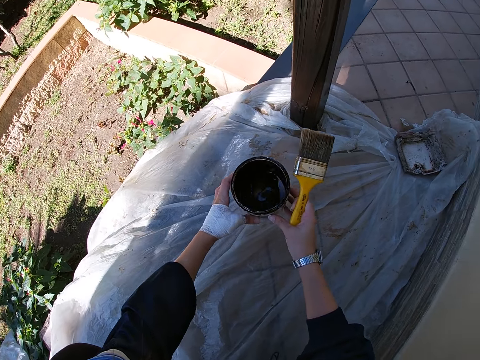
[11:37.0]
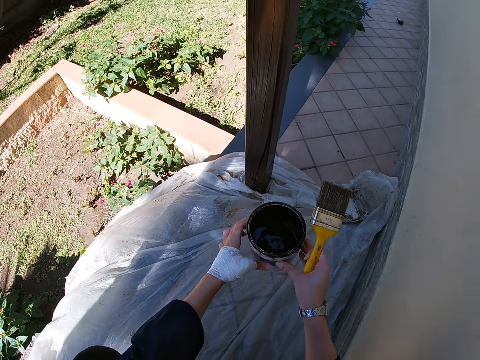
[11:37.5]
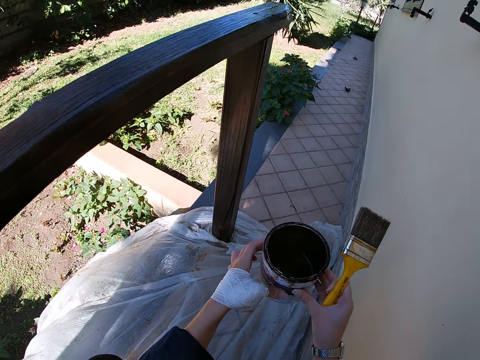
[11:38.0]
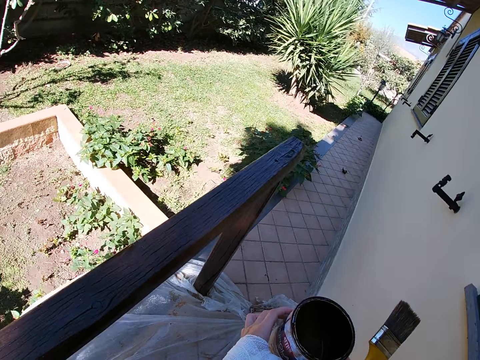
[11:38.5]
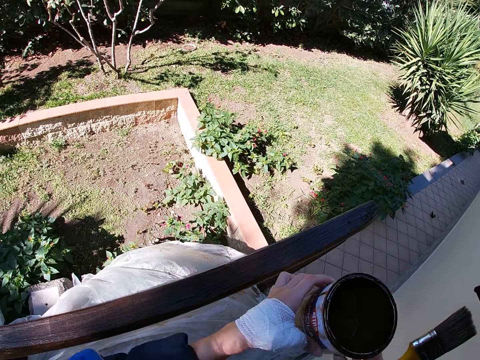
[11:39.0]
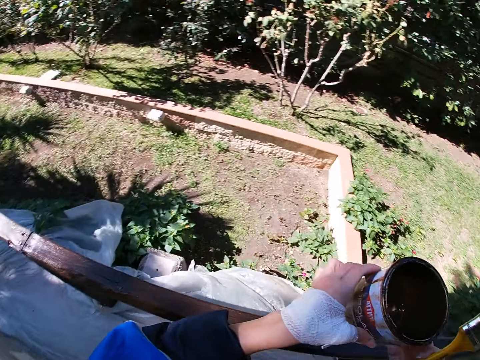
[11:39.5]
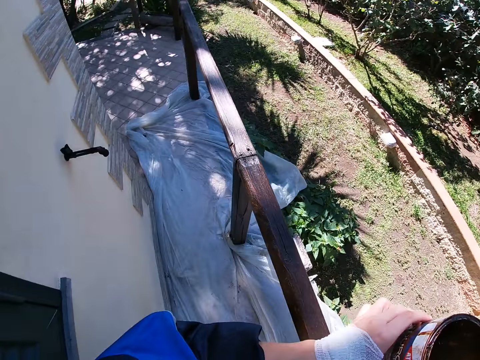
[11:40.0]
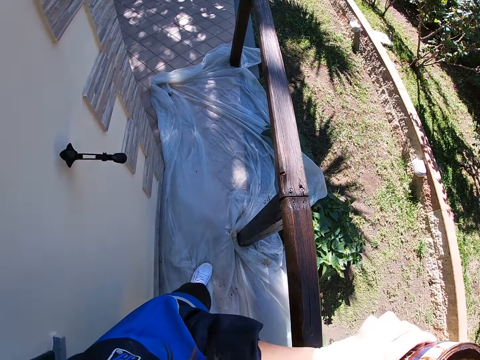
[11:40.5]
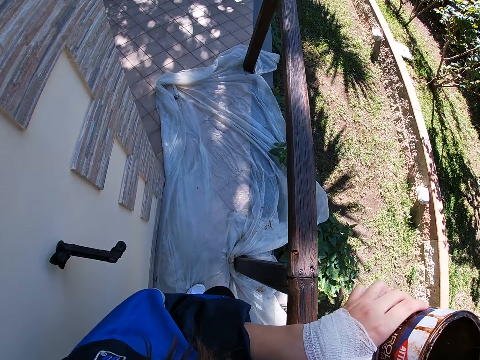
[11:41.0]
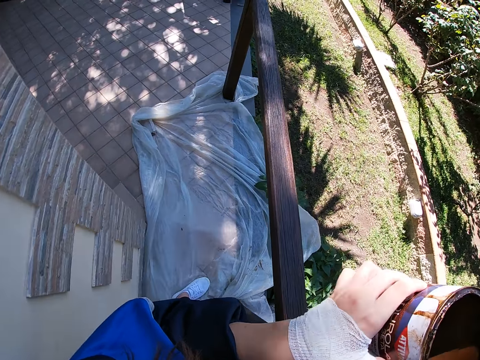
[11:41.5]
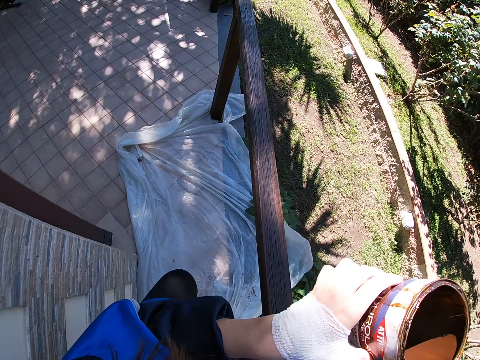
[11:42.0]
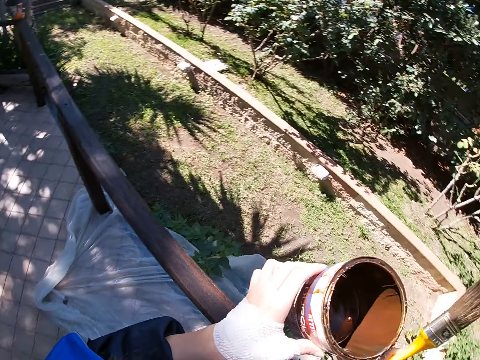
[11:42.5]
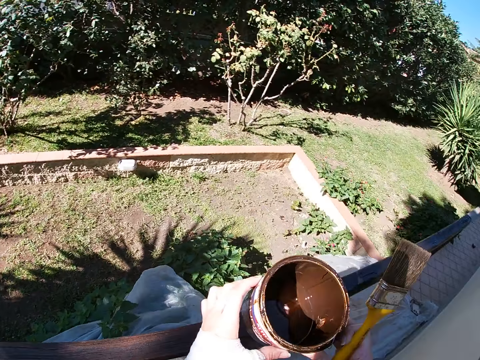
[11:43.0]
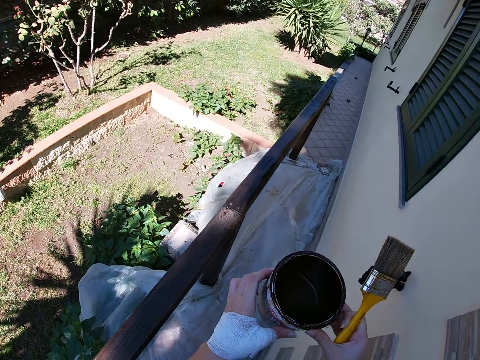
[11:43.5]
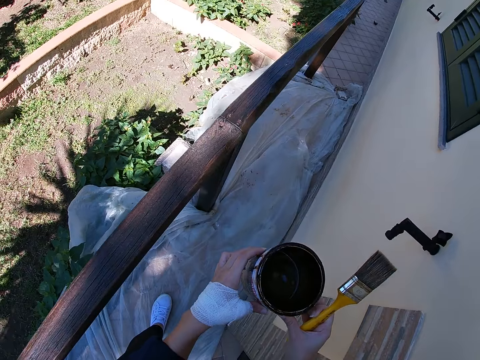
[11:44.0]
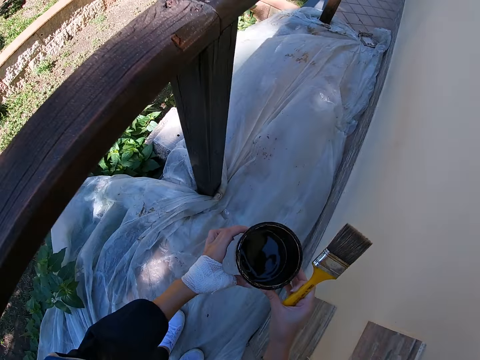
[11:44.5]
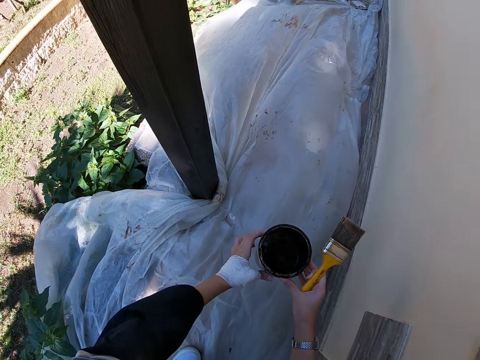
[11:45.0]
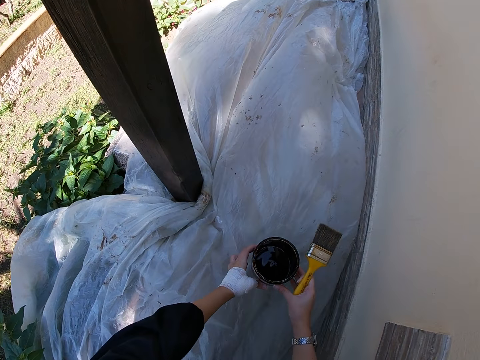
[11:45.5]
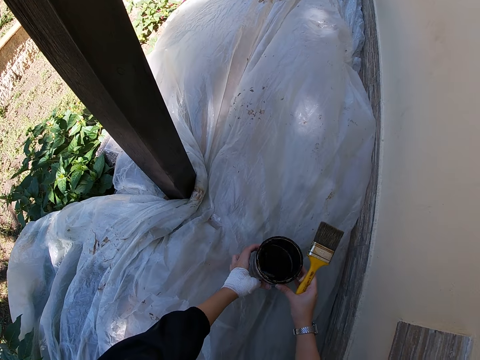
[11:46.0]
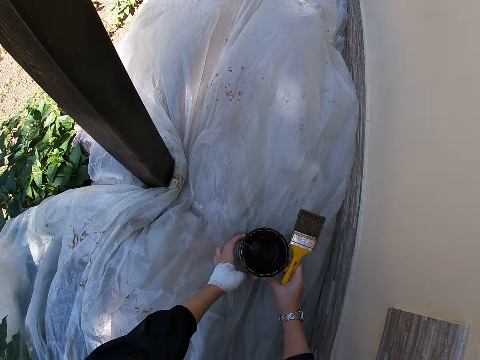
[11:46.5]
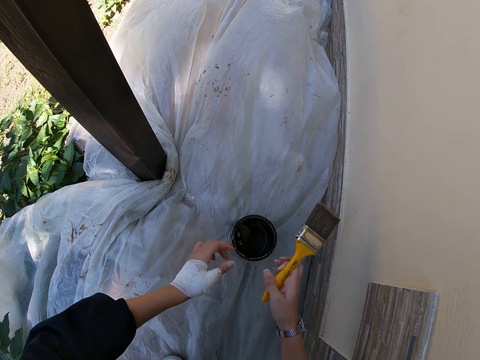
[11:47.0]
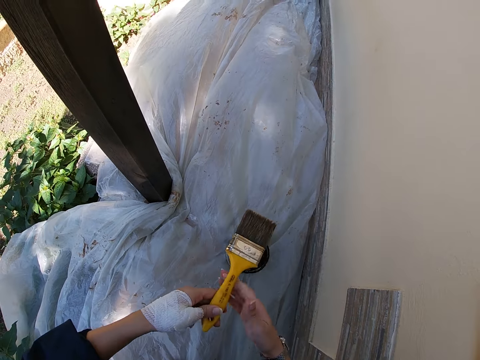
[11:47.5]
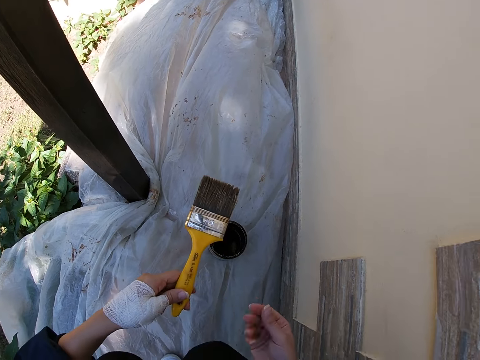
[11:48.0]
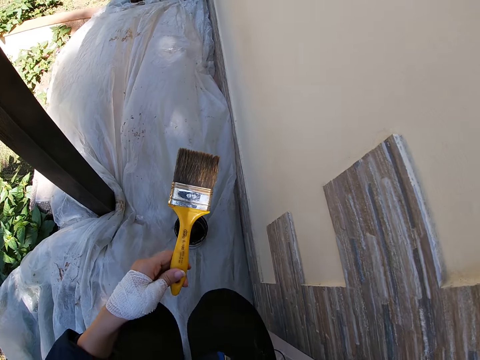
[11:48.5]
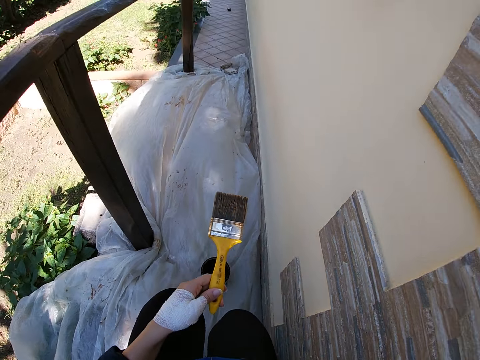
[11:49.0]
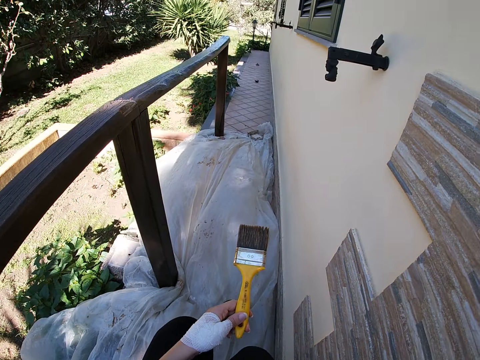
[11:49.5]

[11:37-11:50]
The camera wearer picks up the paint can. They walk around the verandah. They move forward. They drop the paint can on the nylon on the balcony floor.

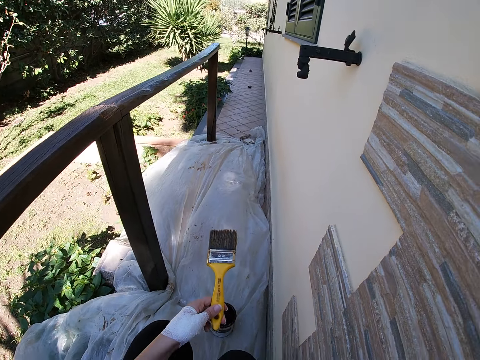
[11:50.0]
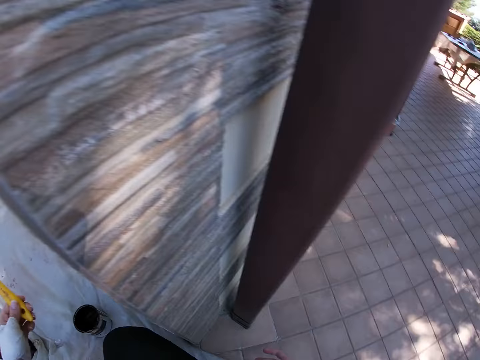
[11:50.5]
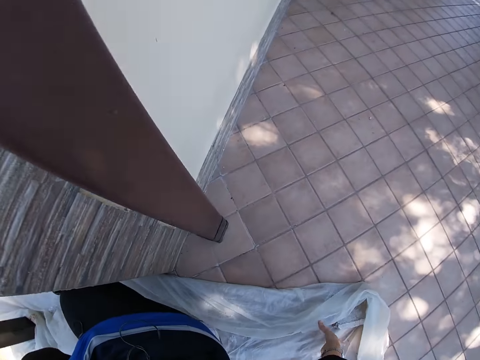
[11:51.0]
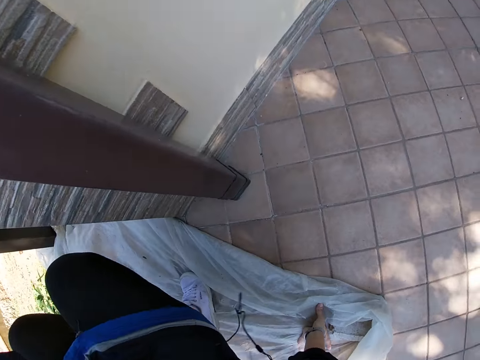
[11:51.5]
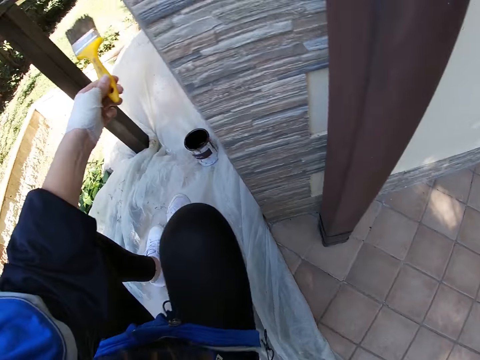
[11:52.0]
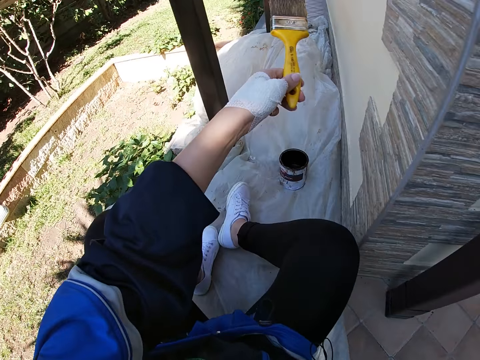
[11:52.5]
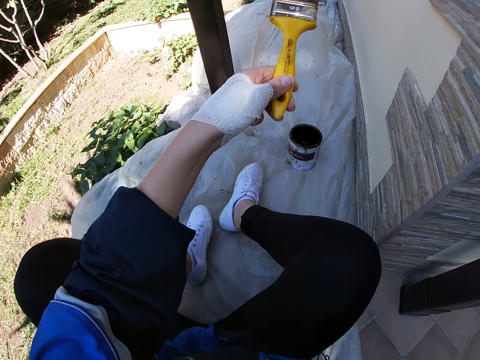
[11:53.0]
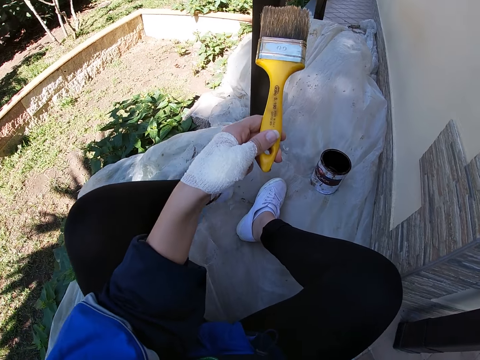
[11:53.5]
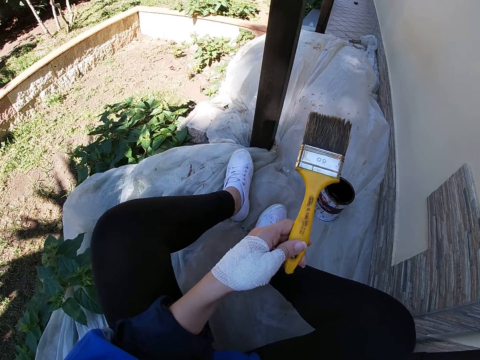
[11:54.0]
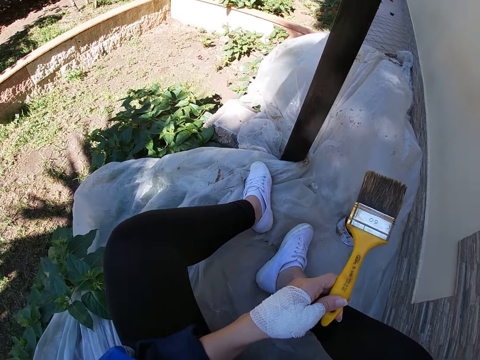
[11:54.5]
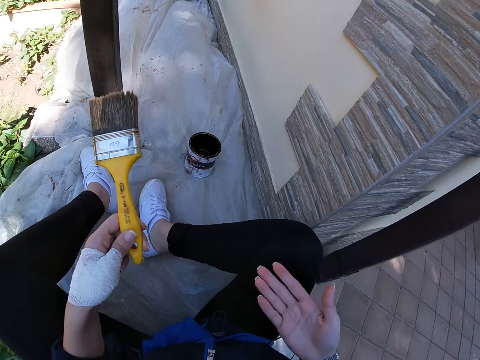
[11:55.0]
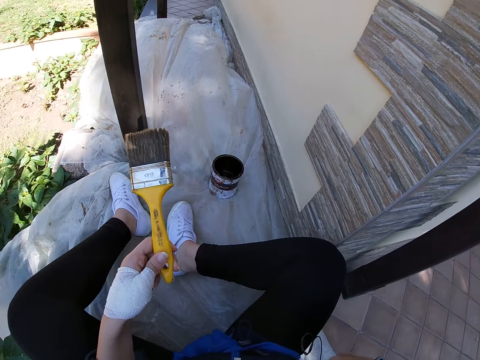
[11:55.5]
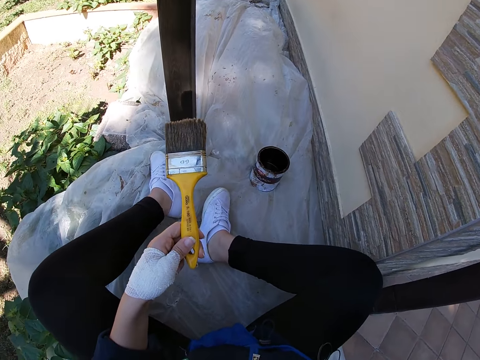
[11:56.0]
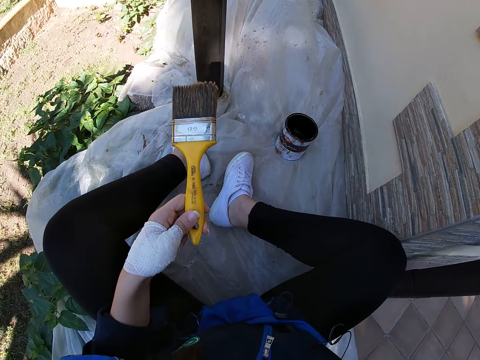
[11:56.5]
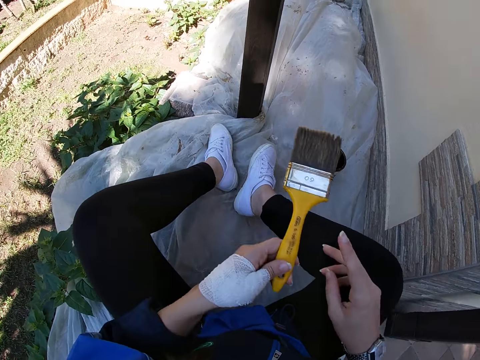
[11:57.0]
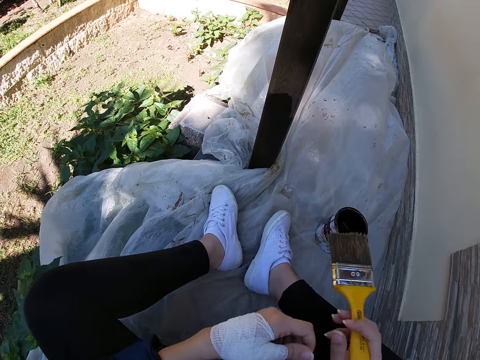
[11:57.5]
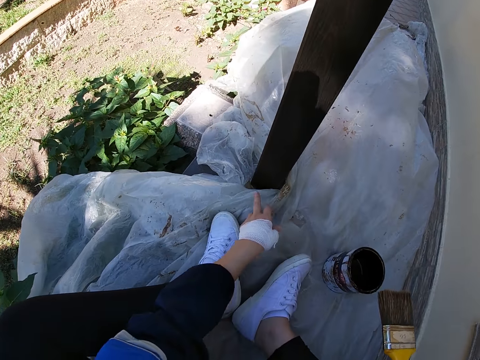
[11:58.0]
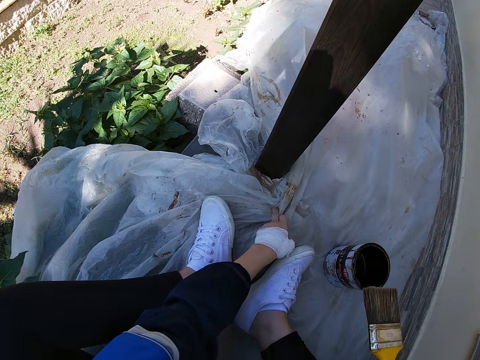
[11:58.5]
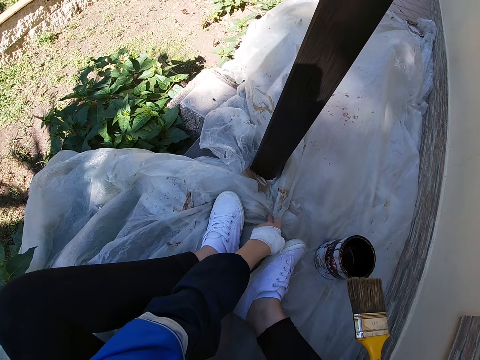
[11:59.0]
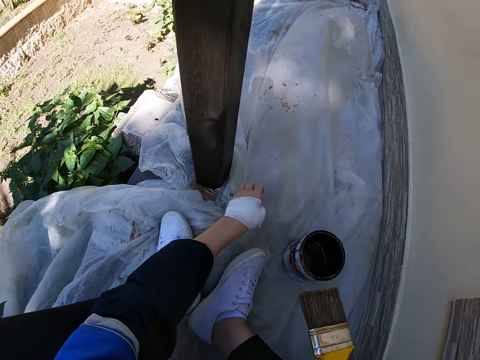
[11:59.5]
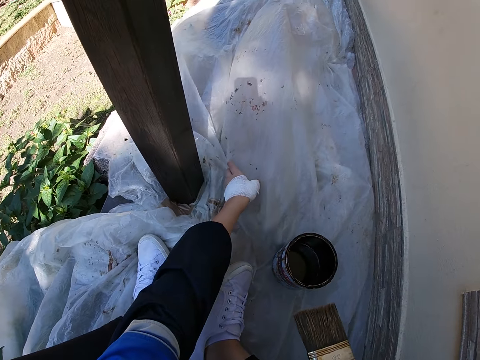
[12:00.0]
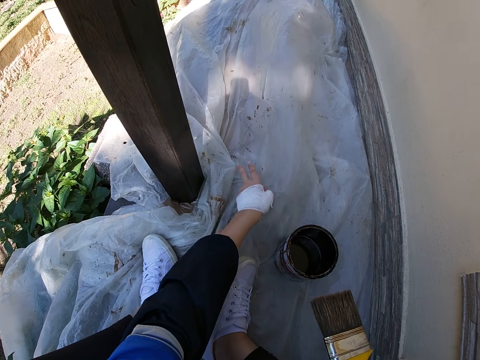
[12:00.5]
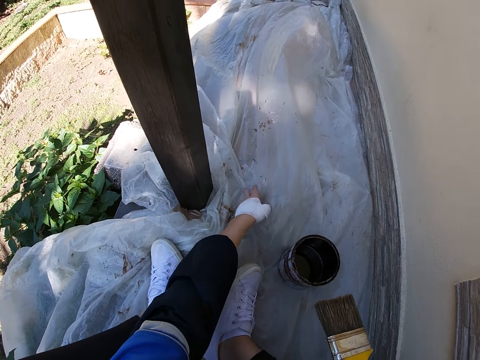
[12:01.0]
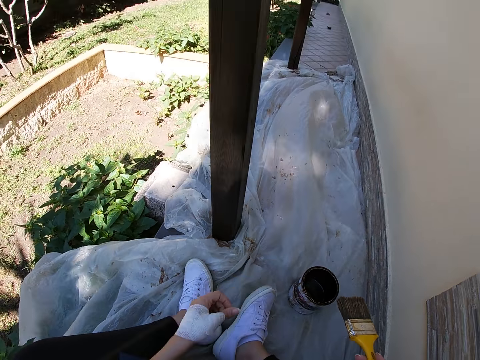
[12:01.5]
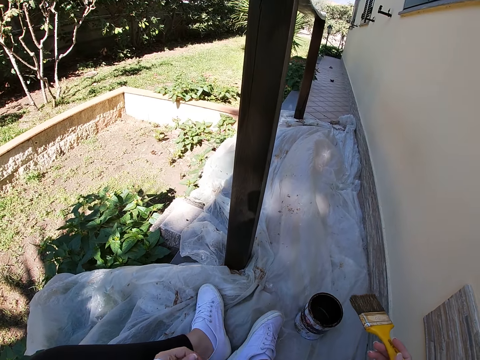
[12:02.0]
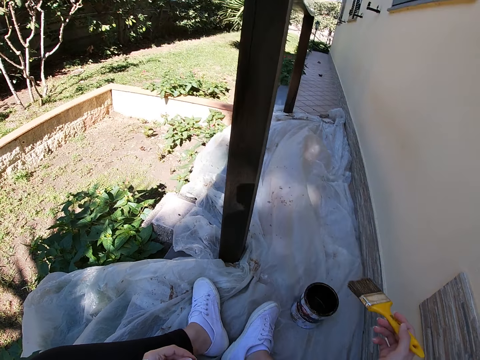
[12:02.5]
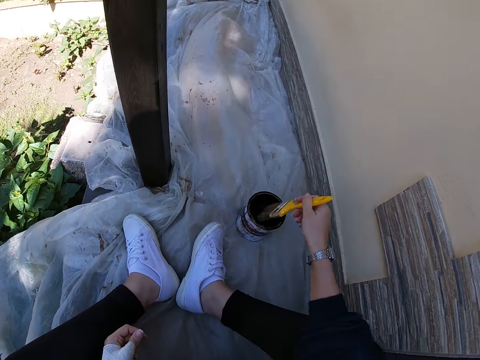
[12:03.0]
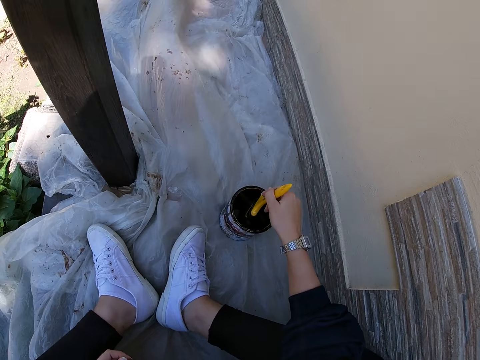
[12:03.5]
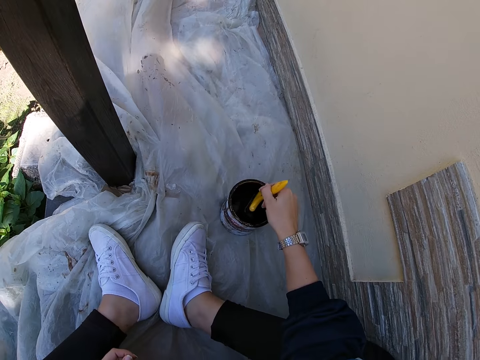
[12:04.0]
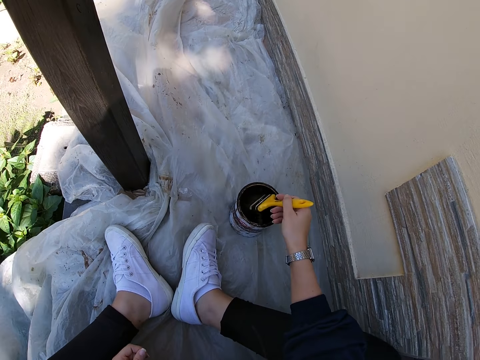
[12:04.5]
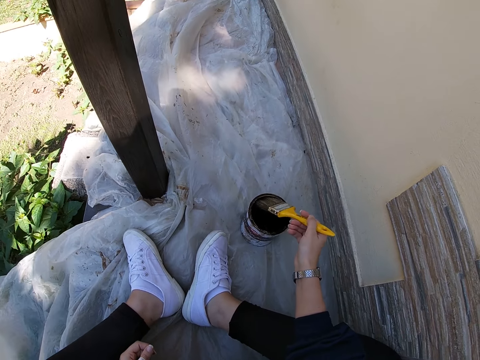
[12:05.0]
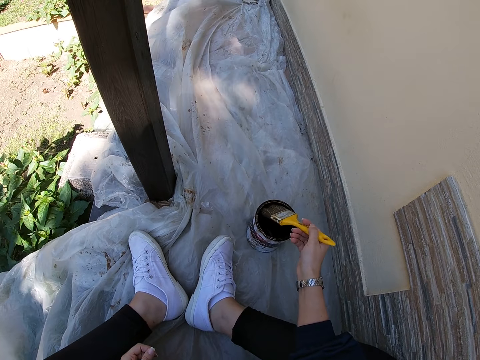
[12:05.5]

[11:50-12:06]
The camera wearer sits on the nylon on the balcony floor. She adjusts the nylon on the balcony floor with her left hand. She stretches the nylon paper. She takes some paint from the paint can with the paint brush.
